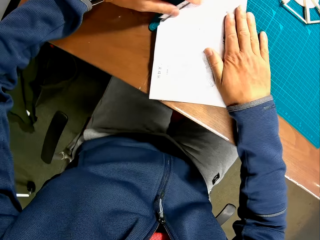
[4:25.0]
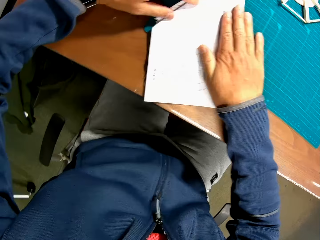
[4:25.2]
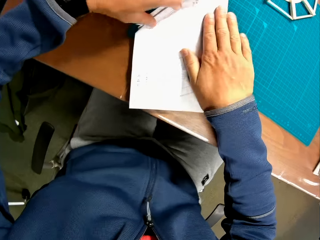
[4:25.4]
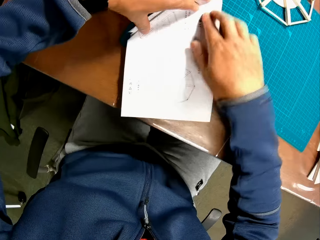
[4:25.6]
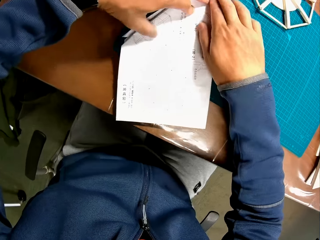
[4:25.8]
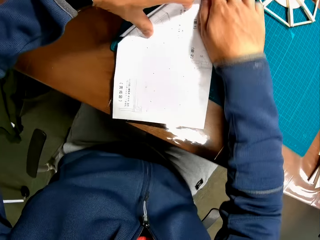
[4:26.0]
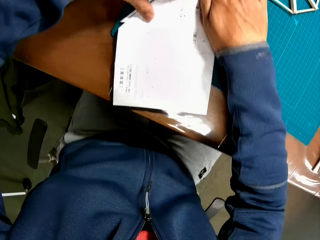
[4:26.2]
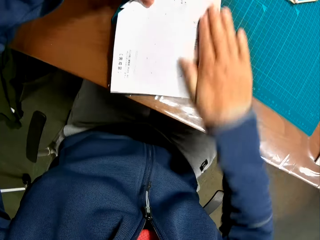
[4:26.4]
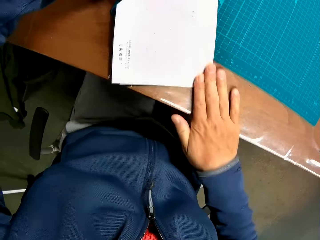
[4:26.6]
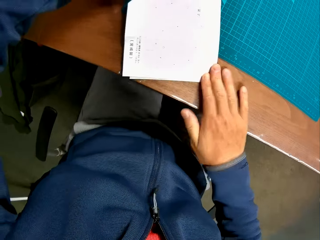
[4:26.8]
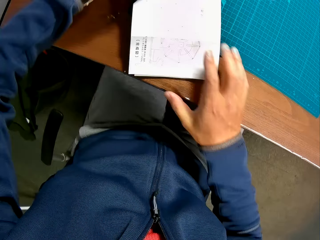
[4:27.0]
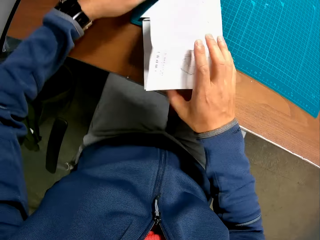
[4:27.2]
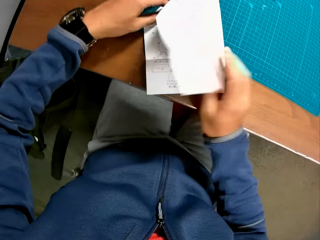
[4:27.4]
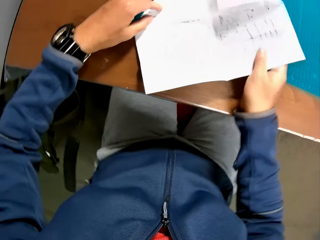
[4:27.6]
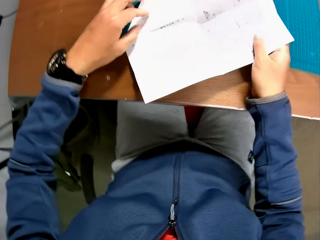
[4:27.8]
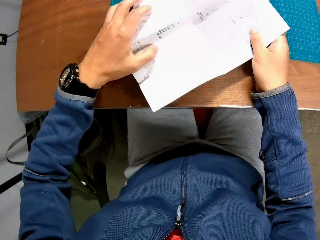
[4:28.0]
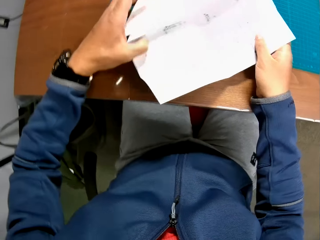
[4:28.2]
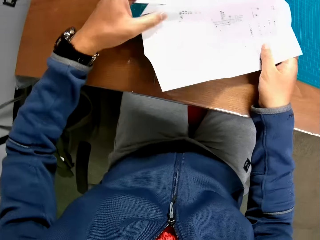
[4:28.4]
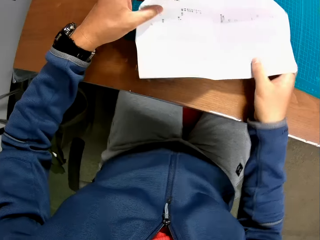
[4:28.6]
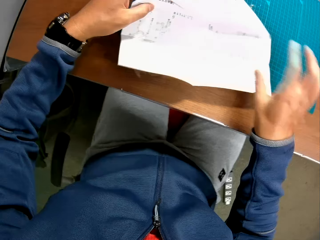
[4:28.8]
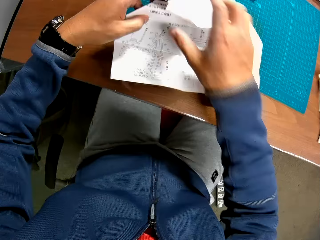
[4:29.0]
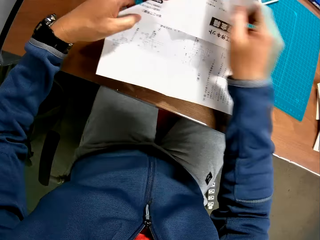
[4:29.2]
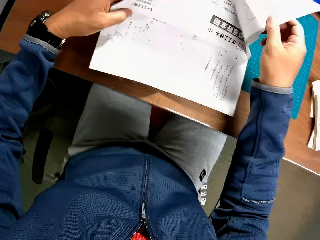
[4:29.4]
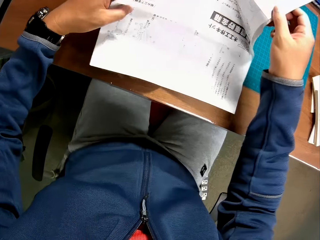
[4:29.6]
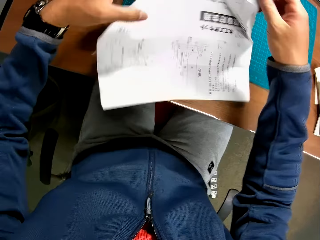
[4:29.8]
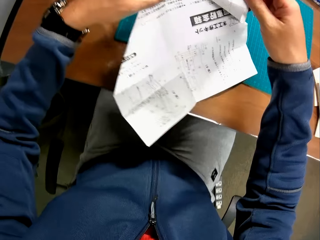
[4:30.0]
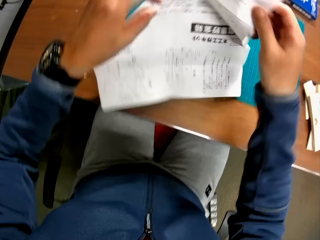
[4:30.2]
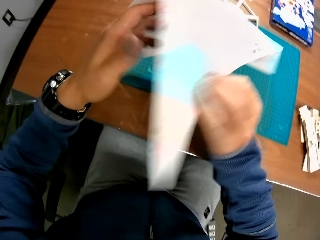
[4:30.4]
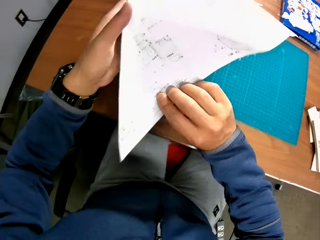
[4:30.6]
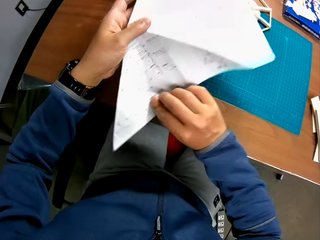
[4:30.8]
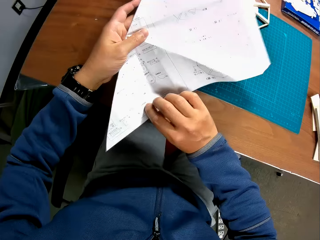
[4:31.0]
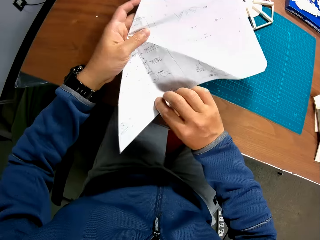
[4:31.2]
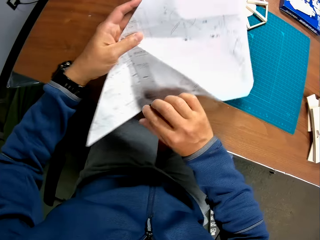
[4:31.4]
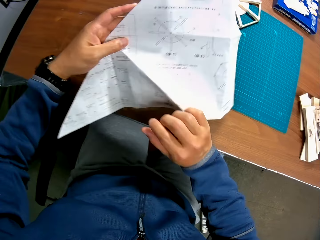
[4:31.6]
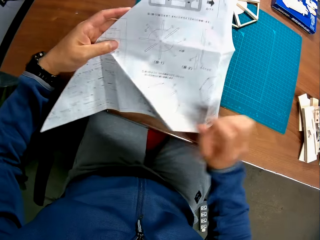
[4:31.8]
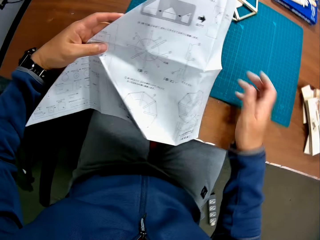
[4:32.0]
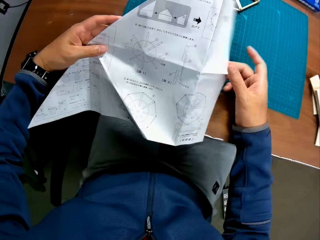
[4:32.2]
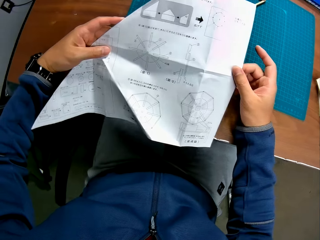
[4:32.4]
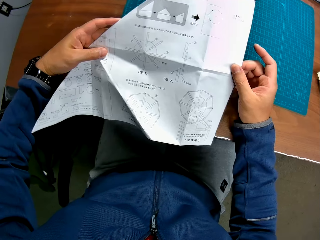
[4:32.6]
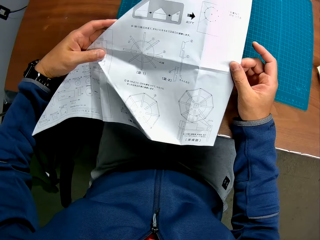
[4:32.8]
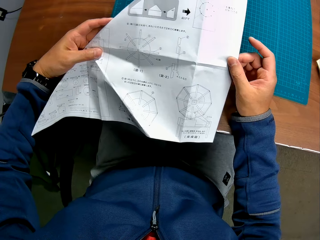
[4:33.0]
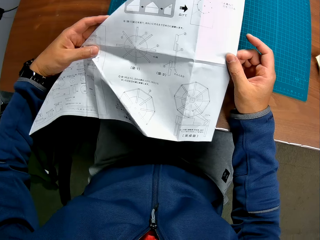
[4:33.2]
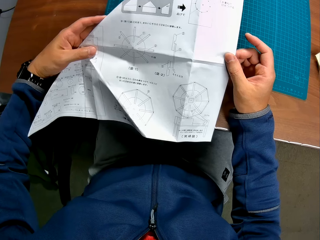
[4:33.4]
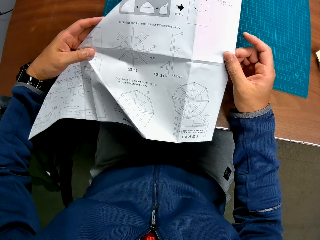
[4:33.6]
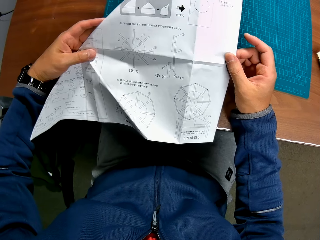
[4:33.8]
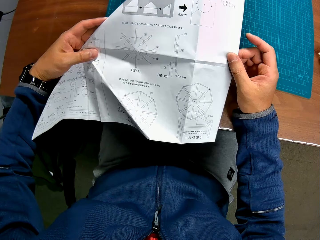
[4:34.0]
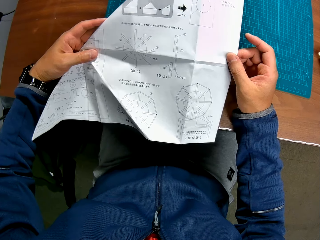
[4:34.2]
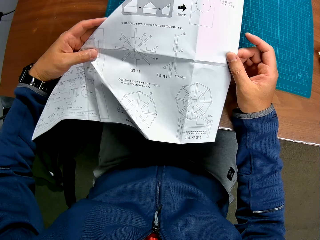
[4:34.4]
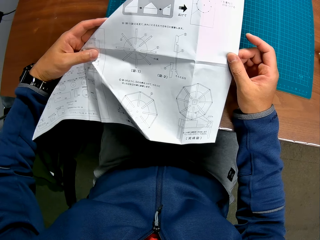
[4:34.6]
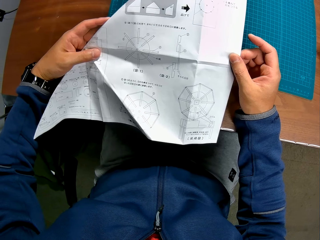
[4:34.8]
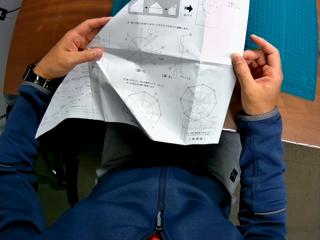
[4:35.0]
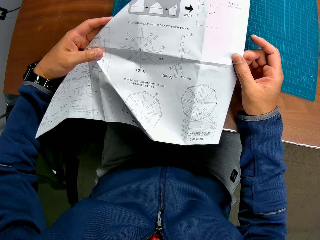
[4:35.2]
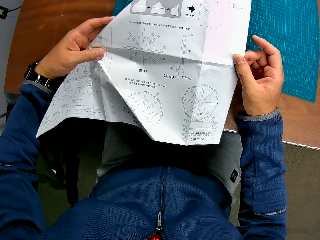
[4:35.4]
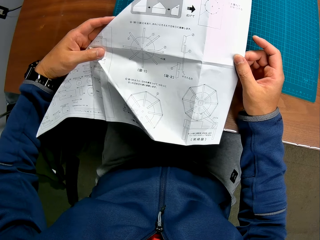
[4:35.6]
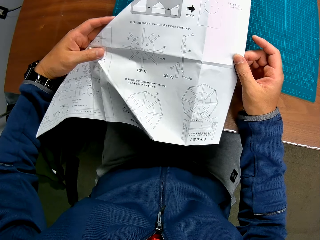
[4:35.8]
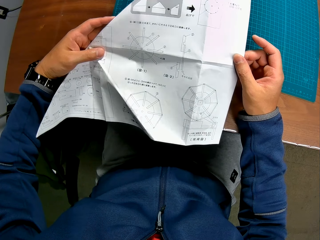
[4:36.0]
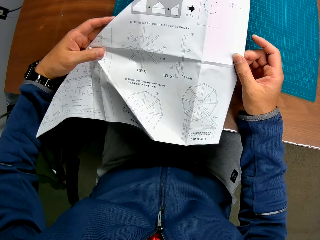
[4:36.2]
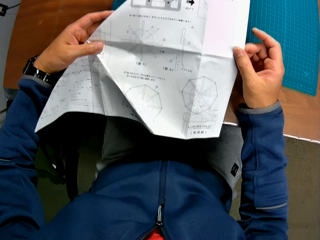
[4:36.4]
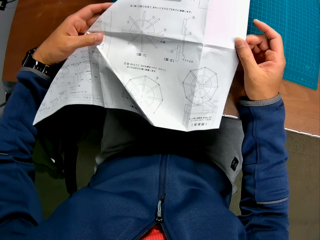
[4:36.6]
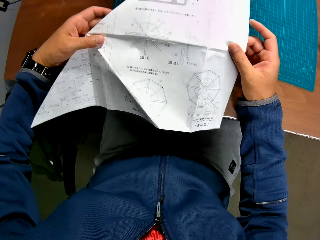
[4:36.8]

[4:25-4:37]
The camera wearer unfolds the manual. He adjusts the manual in his hand.

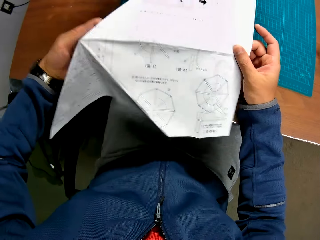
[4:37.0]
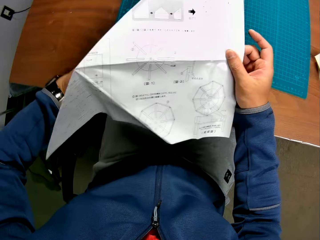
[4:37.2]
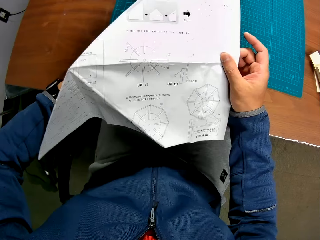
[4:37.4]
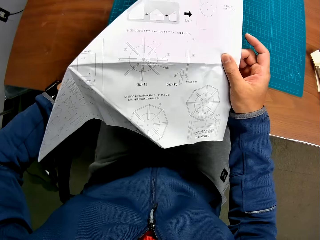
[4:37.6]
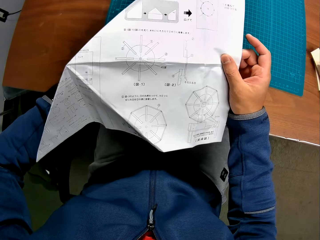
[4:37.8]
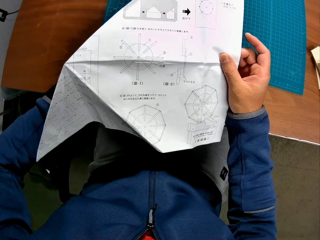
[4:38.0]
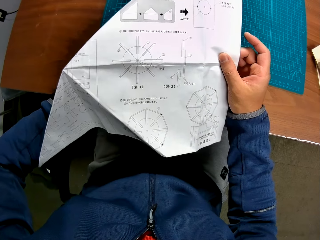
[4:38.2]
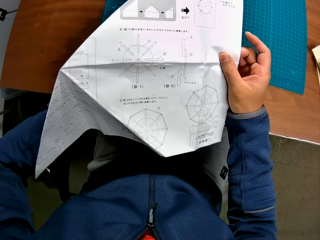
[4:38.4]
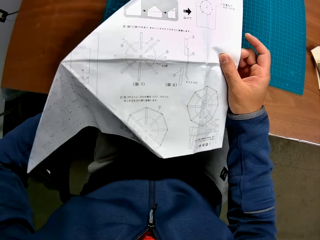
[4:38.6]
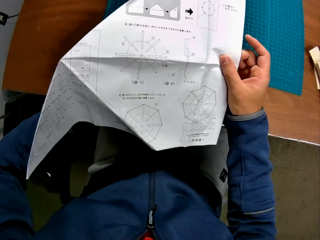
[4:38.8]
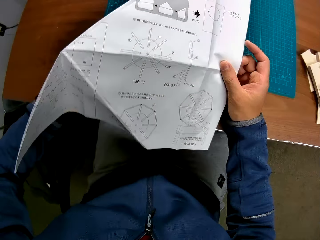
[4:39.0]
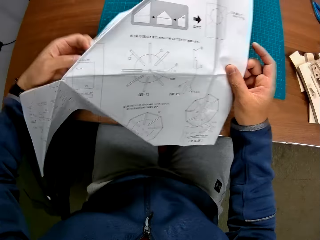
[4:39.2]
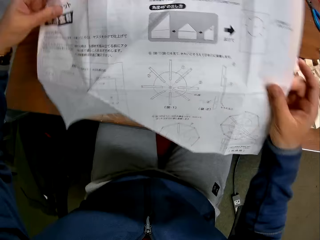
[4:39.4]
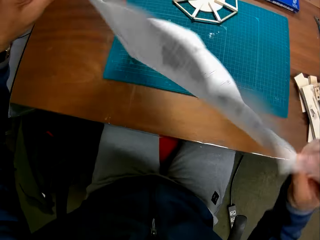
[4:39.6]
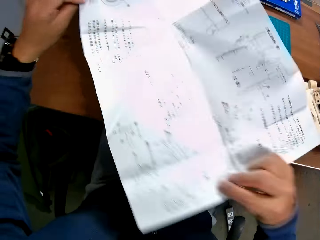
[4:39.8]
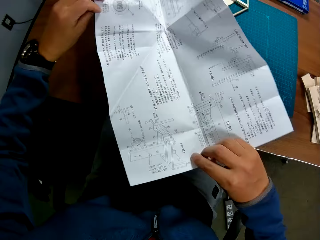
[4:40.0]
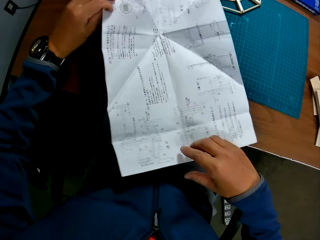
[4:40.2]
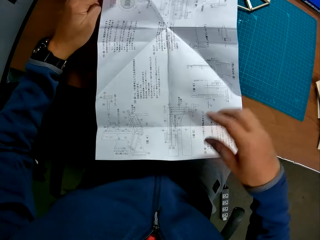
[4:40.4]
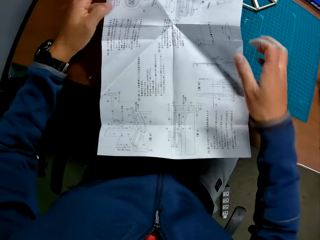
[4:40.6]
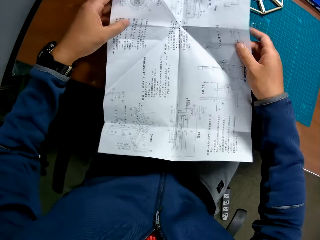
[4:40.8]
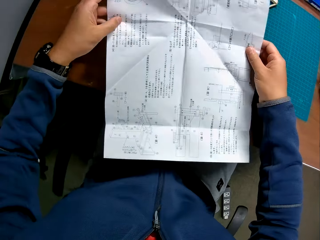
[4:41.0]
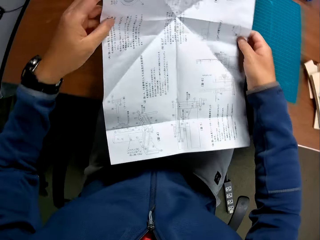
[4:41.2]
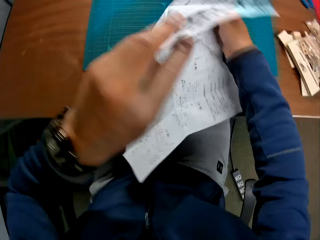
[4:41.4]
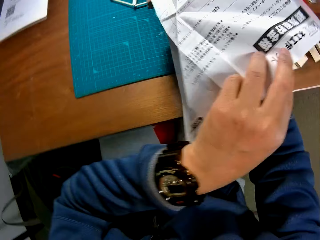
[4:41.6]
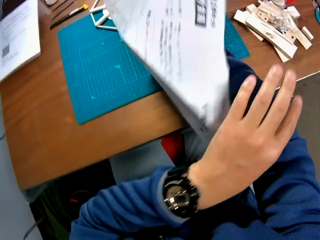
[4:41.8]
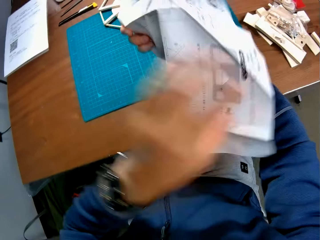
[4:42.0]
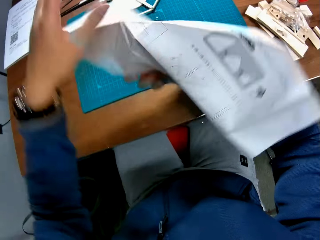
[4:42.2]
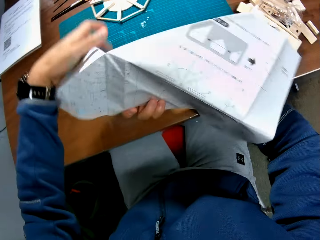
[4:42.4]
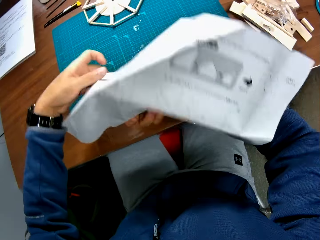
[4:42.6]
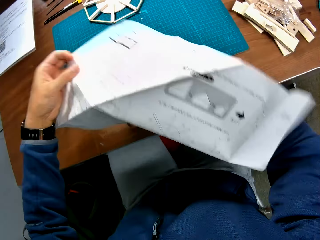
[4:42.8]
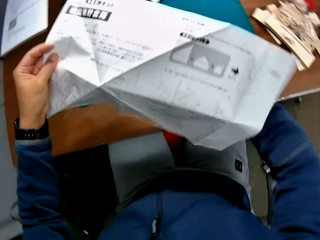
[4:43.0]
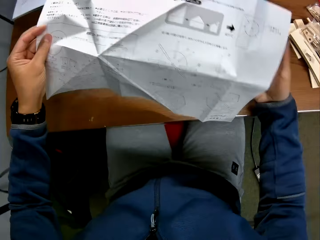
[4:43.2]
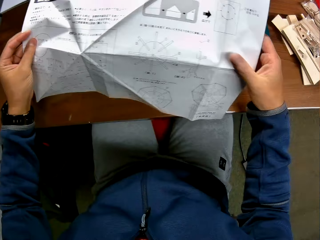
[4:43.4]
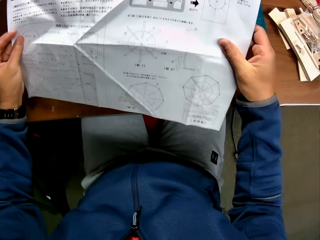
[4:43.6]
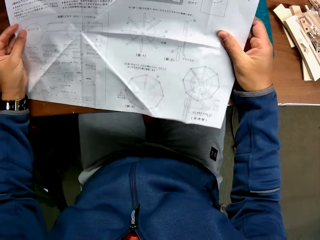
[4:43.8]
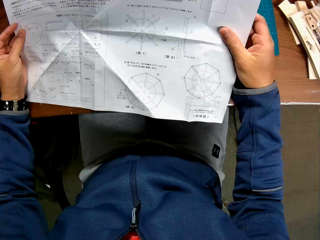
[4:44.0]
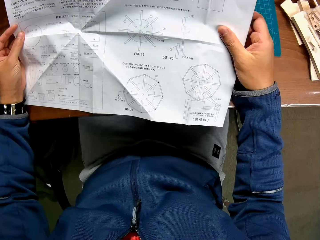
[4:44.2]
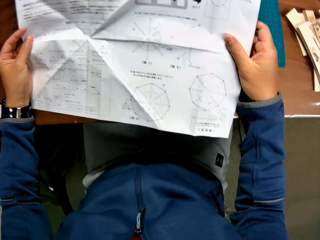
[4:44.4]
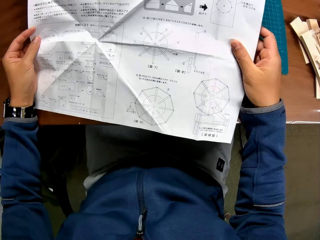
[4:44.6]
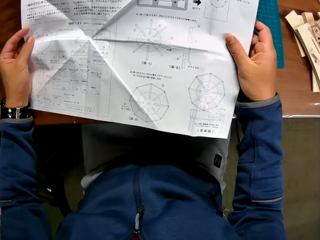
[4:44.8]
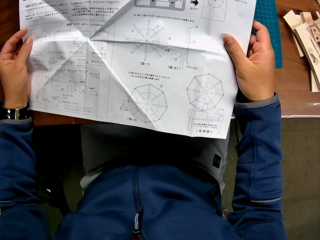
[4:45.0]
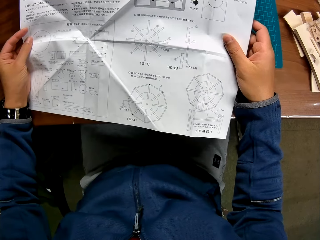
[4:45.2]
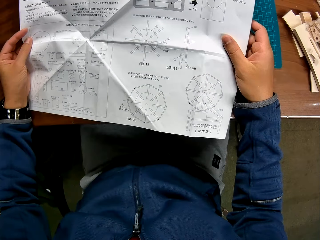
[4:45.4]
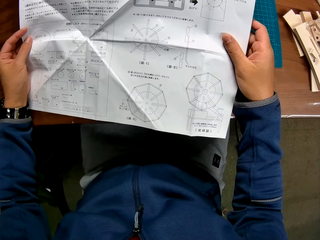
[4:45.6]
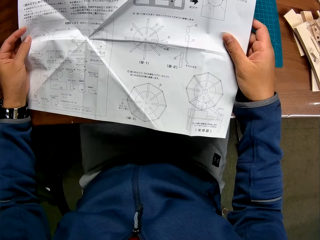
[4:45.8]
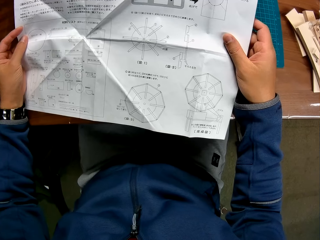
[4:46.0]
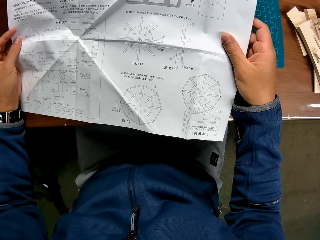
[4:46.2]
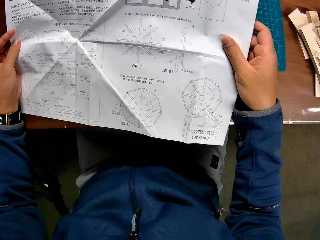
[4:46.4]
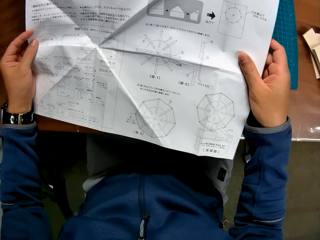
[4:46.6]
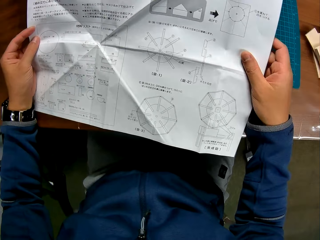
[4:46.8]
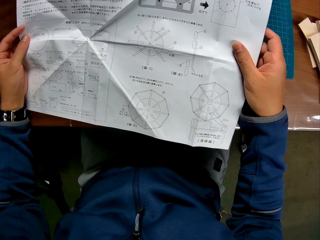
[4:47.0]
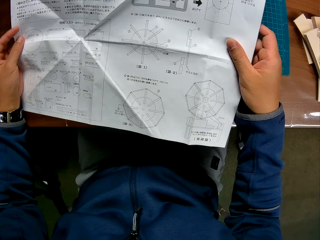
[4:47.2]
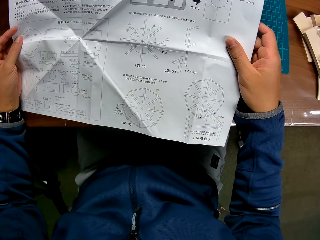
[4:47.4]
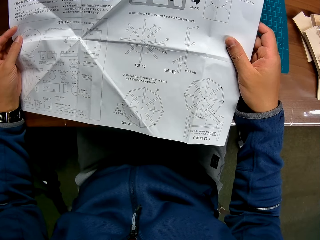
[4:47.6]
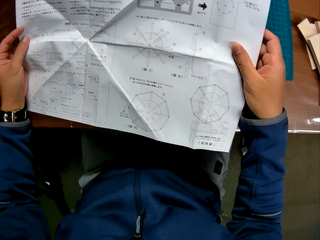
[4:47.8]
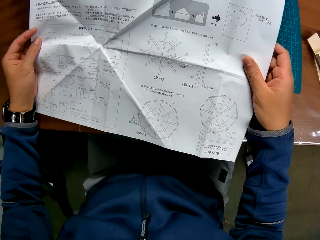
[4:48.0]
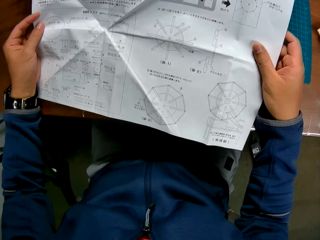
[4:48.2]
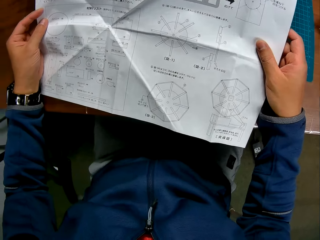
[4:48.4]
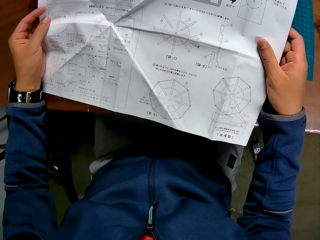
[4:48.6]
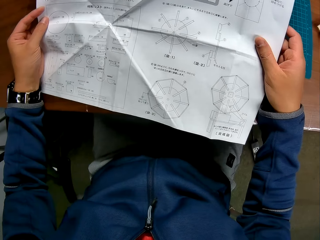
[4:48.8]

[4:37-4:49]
The camera wearer turns over the manual. He turns over the manual again. He reads from the manual in his hand.
